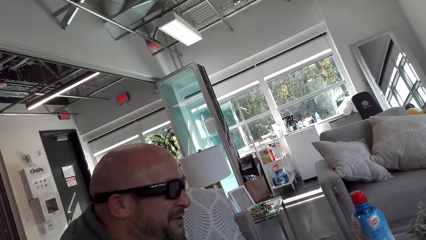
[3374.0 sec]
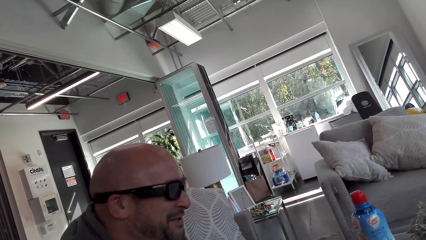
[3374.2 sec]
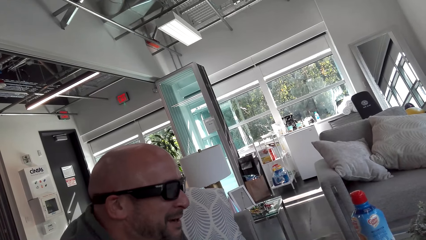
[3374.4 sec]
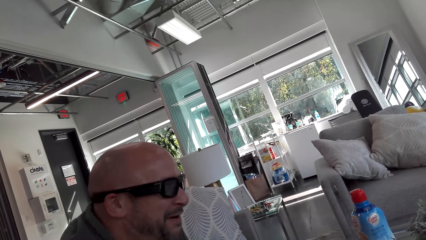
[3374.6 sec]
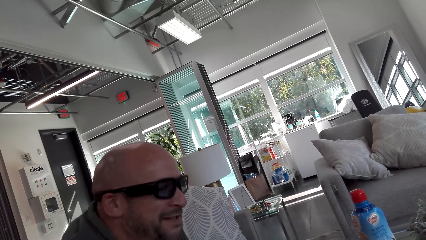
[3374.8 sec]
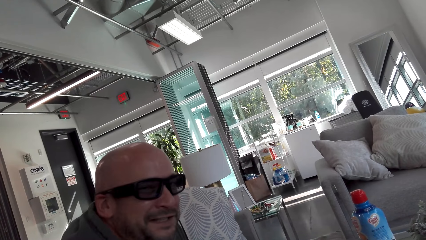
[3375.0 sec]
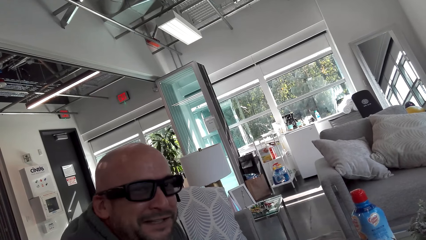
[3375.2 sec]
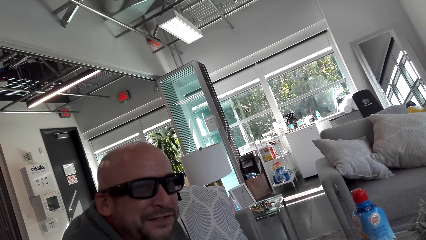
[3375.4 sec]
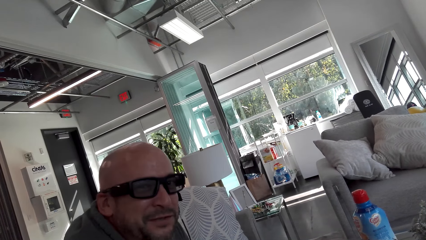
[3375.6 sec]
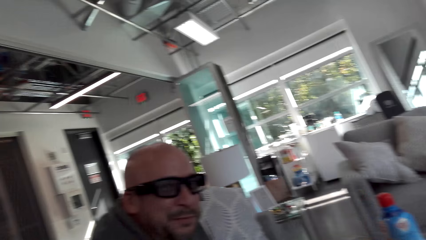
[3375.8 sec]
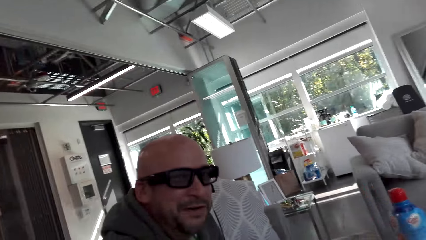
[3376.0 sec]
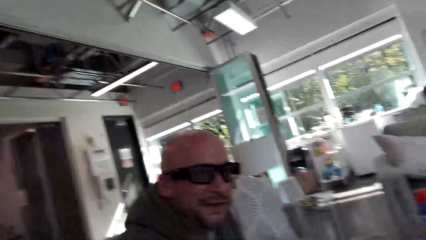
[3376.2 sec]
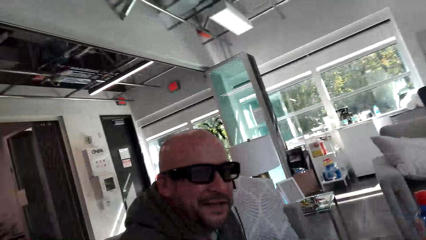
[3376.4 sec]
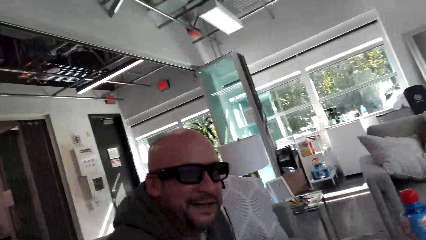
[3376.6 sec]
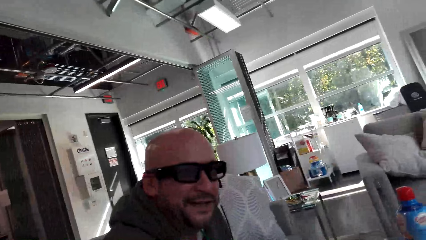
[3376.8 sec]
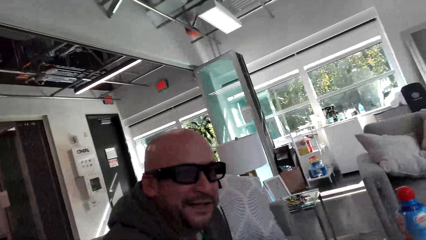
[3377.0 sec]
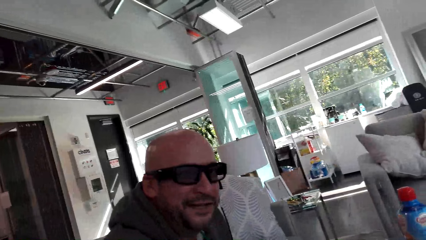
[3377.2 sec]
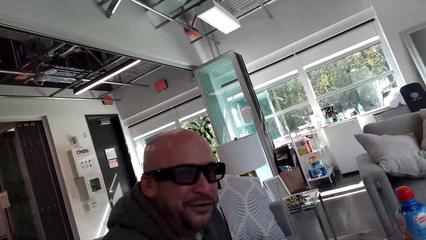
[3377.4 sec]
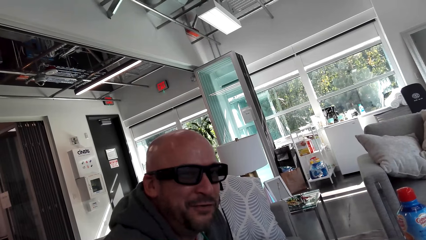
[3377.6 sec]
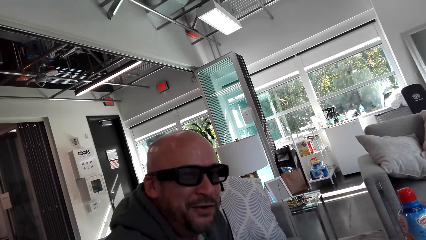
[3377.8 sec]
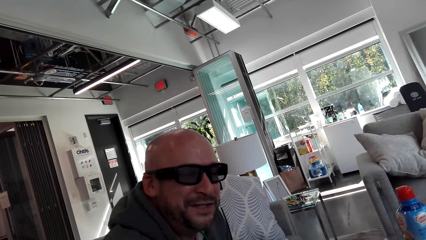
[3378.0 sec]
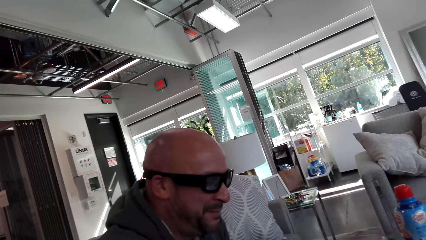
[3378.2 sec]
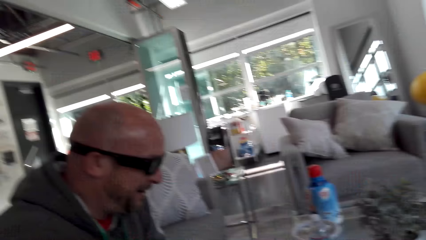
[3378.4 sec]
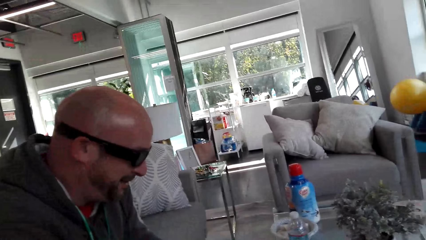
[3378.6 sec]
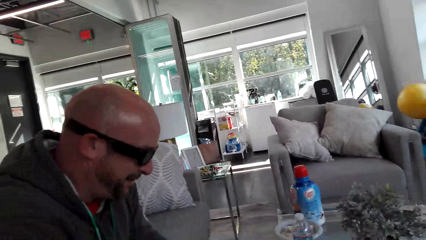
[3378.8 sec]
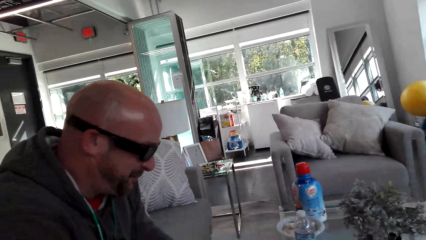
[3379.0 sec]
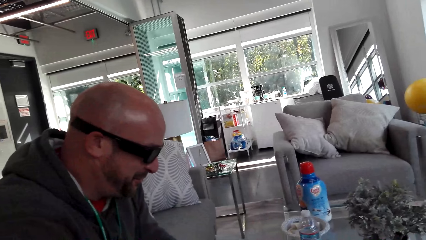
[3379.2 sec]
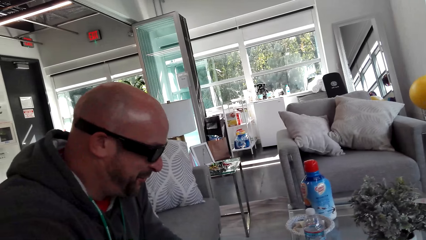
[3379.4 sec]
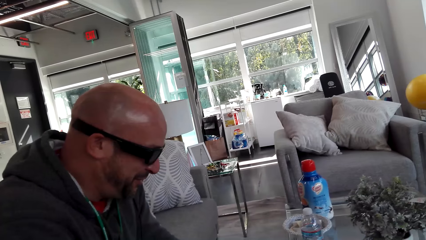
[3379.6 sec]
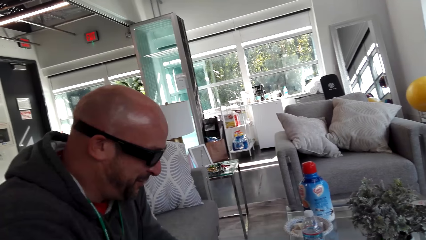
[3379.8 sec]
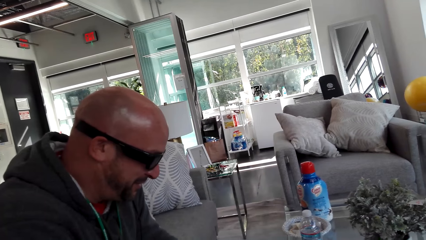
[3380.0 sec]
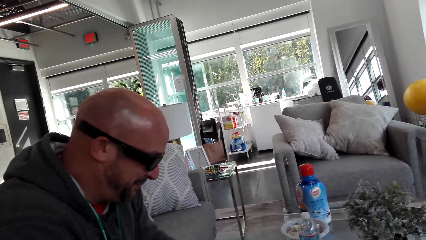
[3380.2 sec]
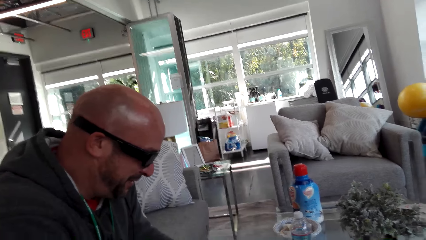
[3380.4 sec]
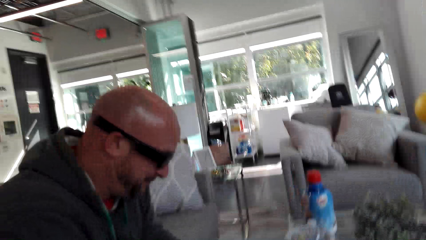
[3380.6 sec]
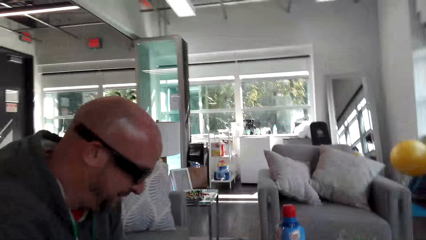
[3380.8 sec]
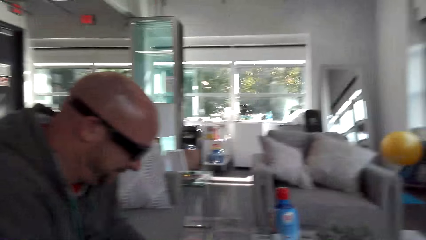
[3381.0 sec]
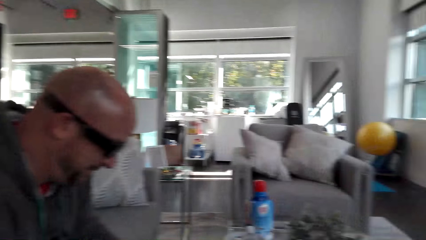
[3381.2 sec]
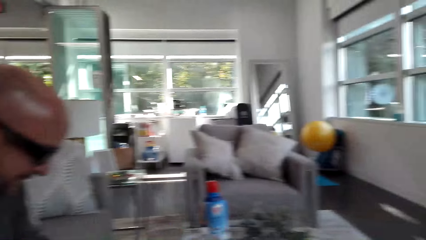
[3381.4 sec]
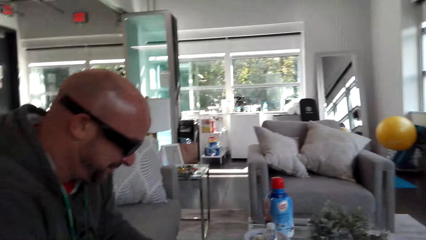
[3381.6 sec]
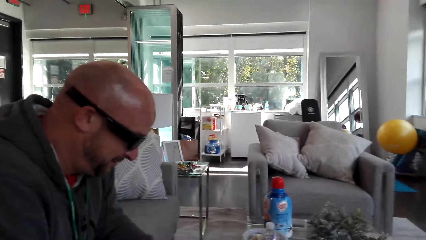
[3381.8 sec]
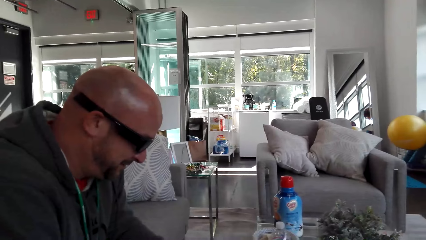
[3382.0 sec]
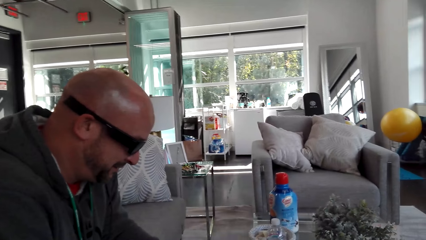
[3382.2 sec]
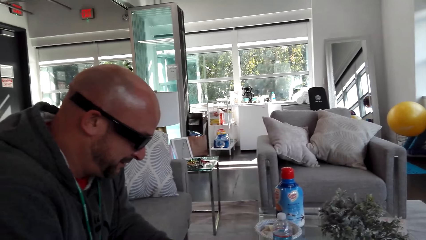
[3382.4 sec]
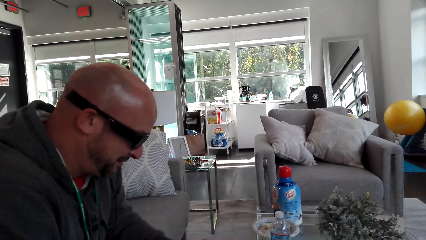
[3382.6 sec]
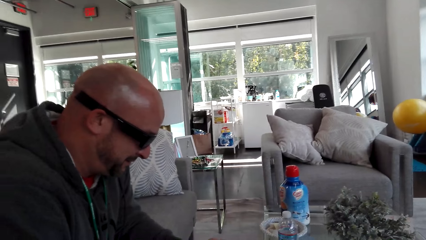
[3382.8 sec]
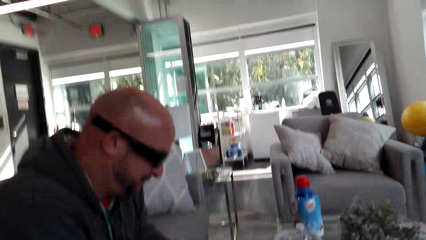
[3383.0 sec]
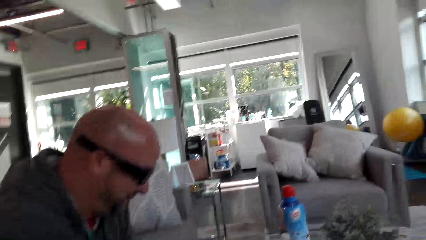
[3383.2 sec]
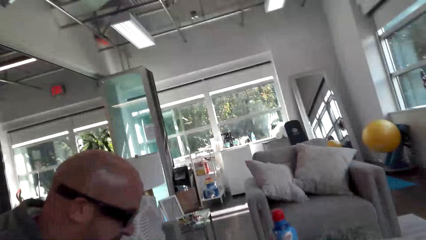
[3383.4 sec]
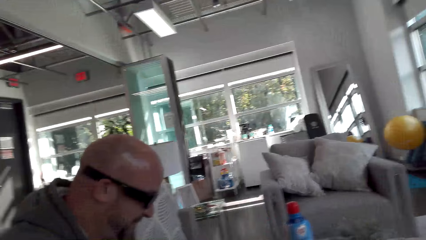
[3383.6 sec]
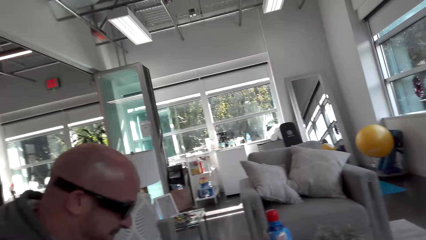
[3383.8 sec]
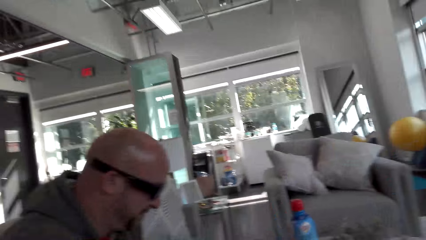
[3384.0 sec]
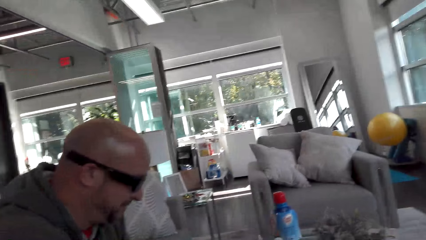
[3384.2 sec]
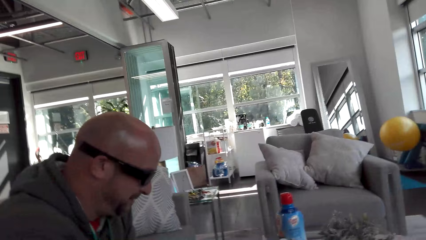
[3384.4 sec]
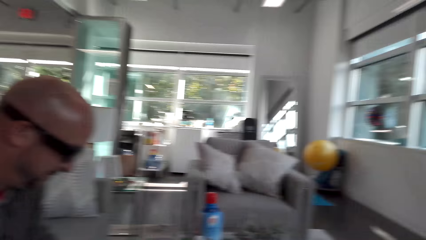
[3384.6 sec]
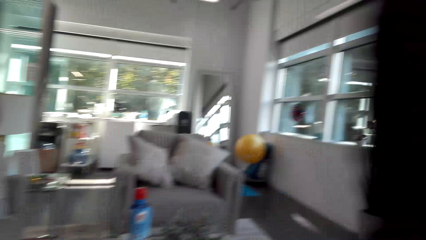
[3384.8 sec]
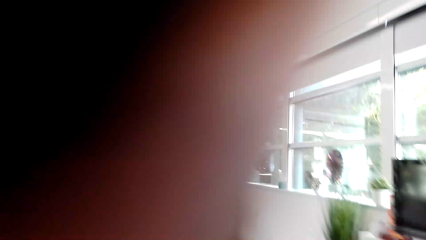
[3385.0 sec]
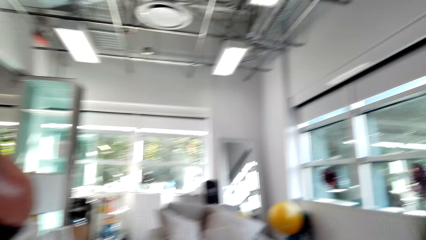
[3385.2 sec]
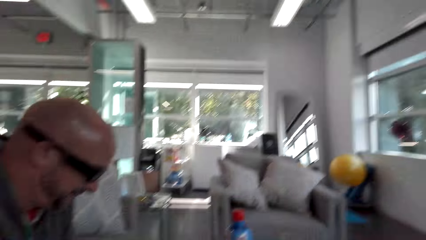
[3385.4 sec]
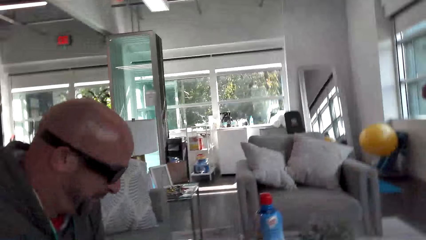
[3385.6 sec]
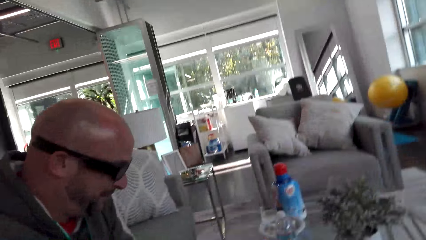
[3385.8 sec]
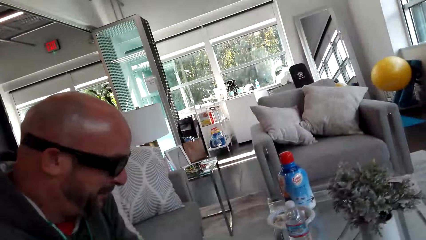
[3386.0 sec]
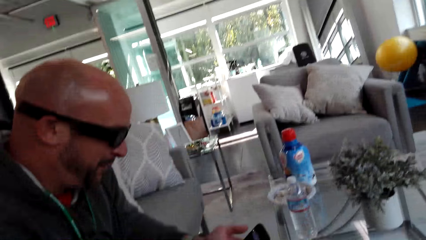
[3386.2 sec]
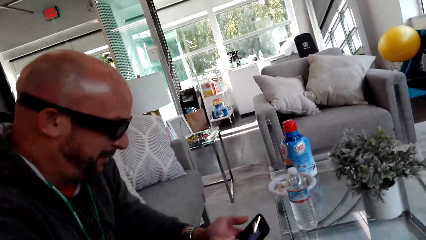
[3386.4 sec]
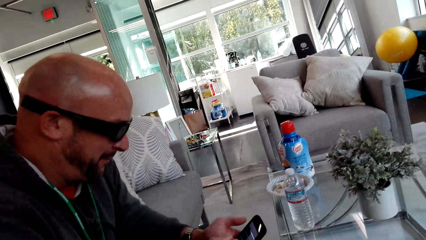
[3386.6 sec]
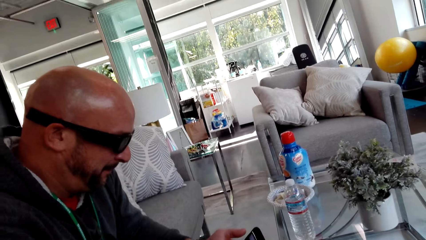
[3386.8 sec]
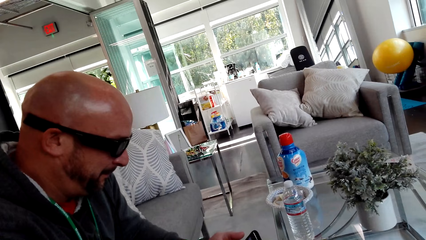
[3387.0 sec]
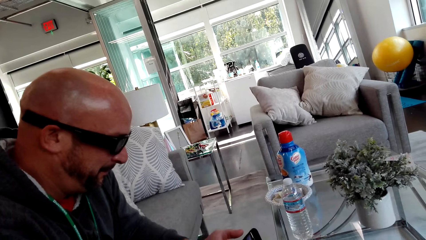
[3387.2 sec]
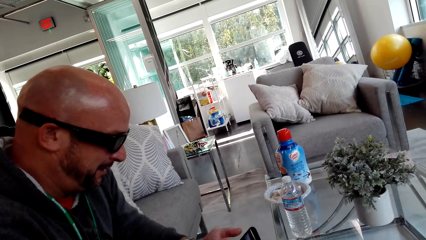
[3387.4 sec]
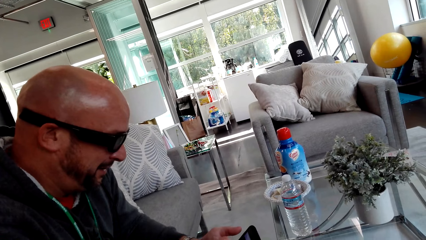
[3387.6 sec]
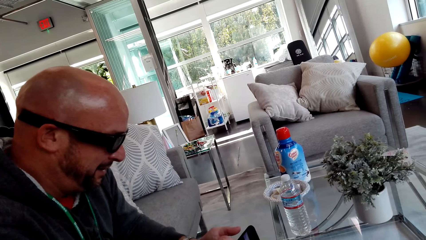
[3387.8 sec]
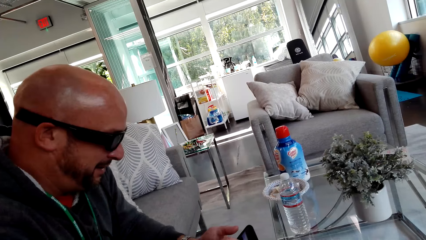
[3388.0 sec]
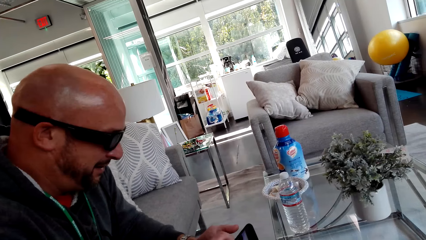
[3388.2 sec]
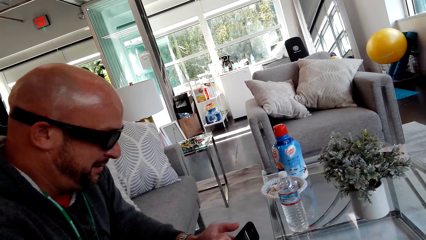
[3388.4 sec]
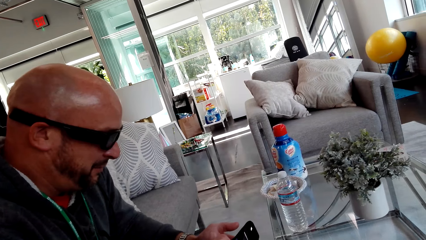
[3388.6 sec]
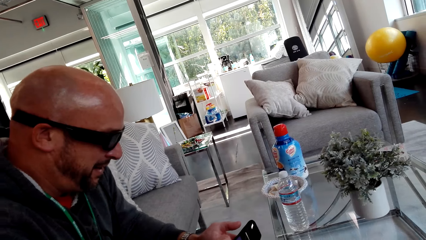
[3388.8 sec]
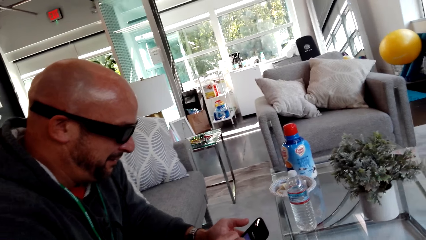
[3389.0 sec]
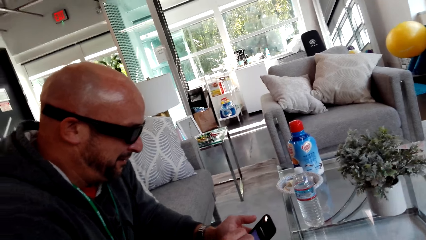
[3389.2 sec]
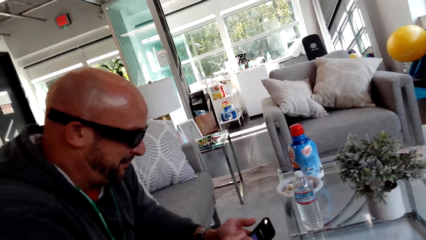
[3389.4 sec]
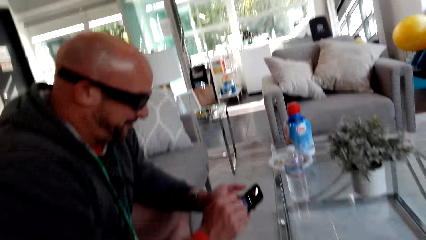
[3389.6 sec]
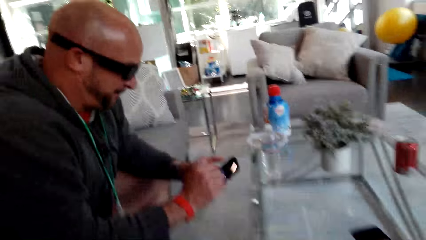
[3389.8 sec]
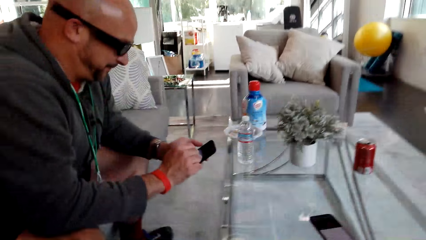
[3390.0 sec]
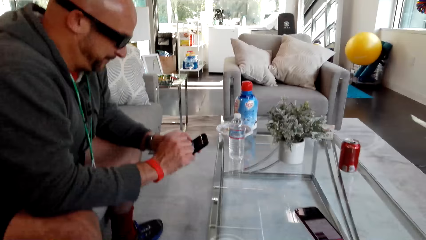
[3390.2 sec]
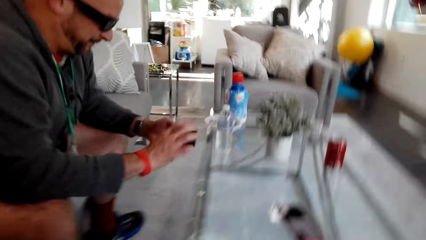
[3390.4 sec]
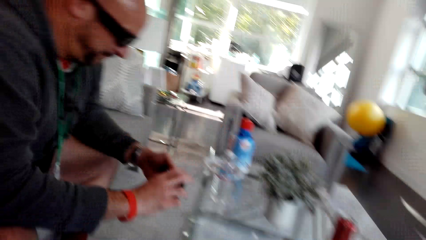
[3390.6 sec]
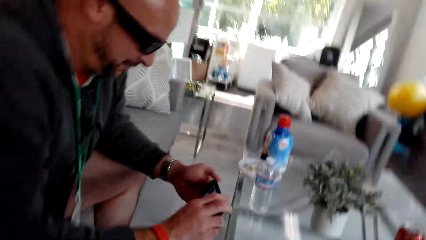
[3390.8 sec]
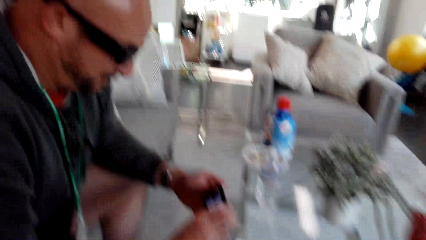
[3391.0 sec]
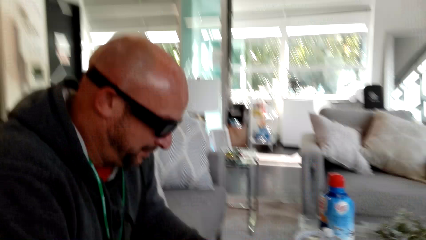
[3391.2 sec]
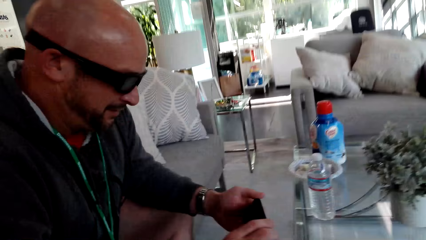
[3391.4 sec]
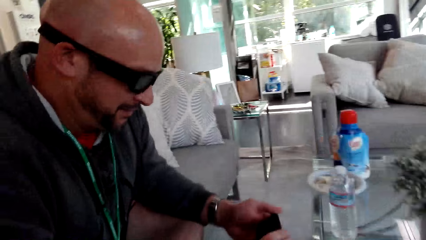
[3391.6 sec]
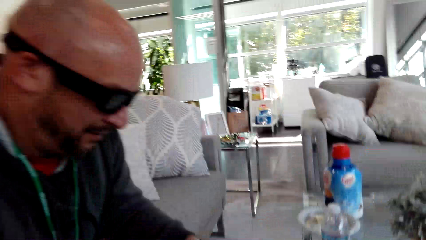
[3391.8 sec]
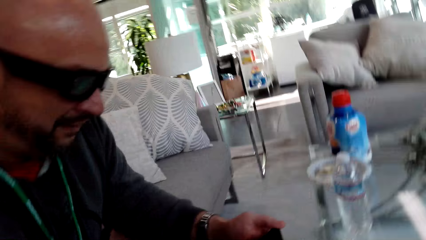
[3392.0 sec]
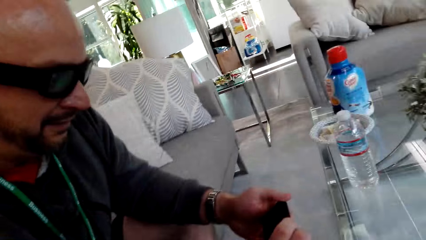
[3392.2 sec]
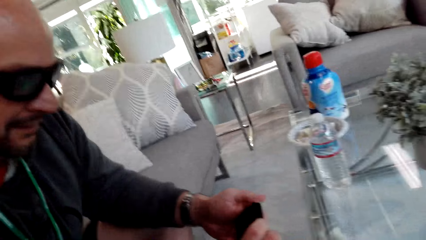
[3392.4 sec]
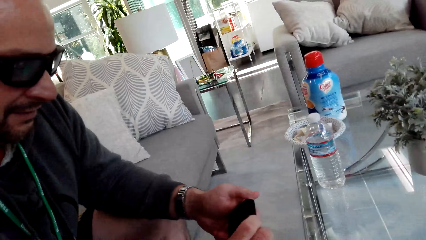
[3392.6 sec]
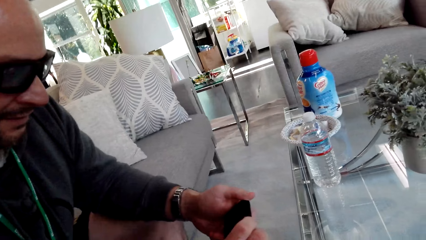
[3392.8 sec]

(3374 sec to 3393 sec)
A person uses the phone.
